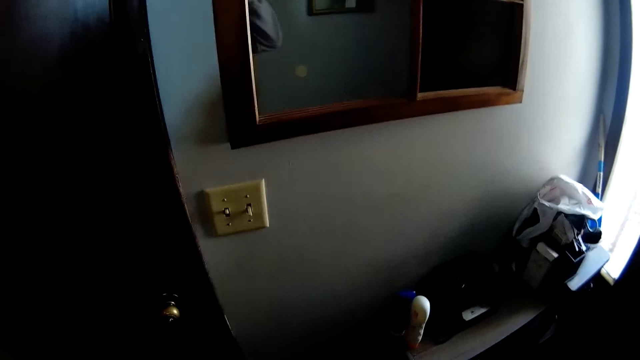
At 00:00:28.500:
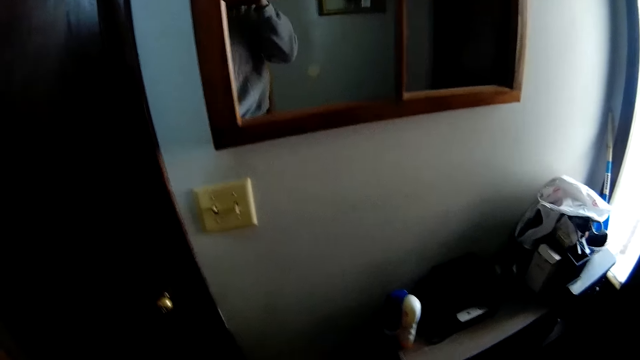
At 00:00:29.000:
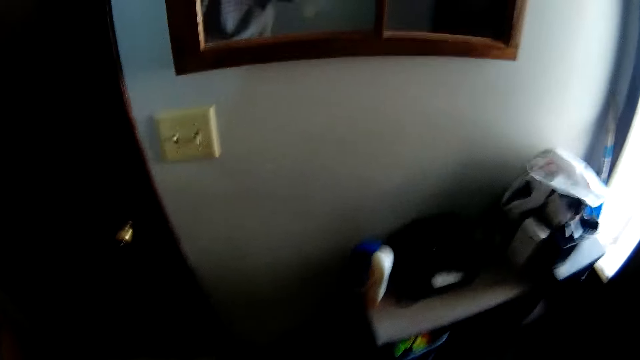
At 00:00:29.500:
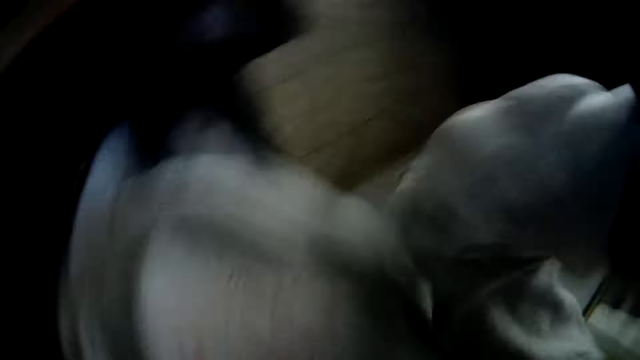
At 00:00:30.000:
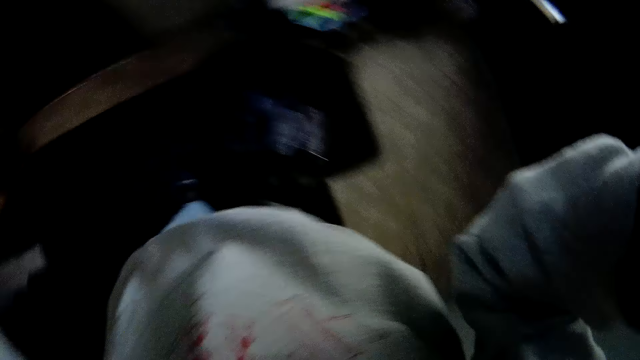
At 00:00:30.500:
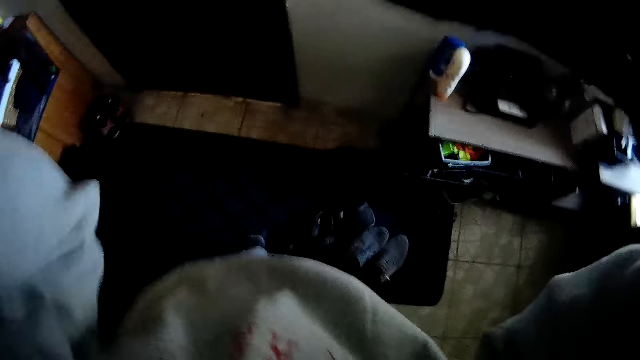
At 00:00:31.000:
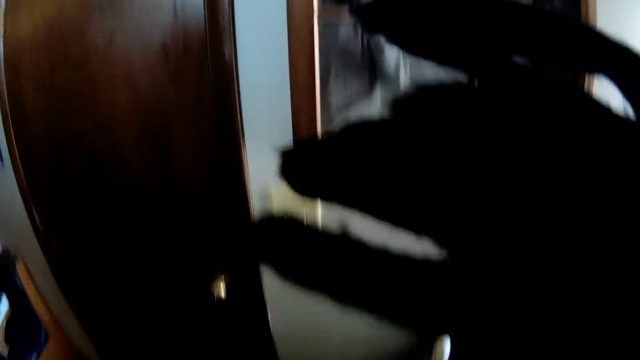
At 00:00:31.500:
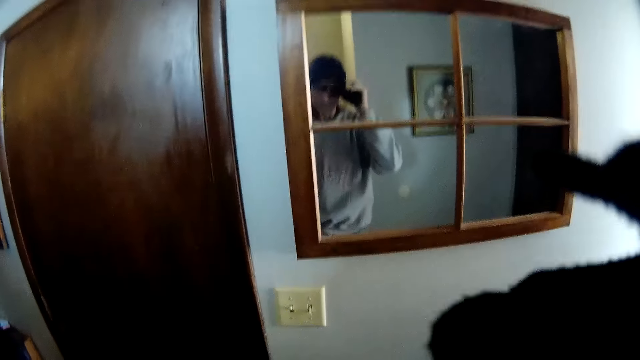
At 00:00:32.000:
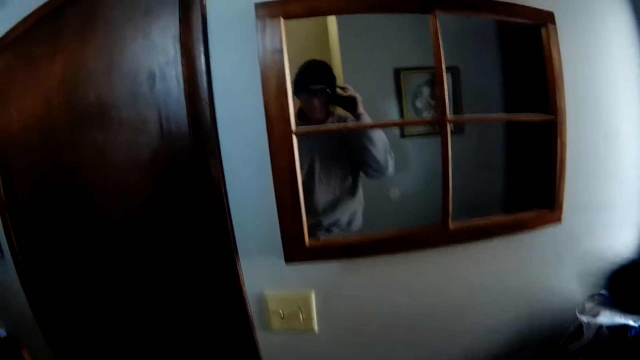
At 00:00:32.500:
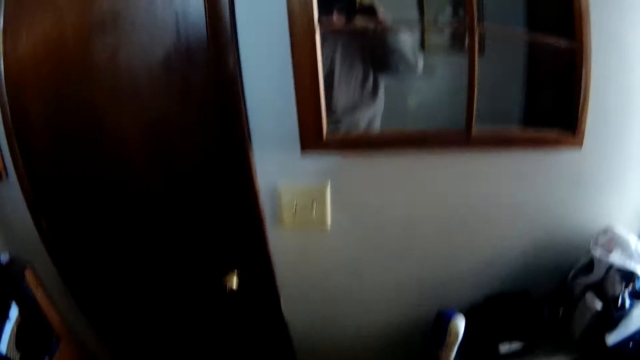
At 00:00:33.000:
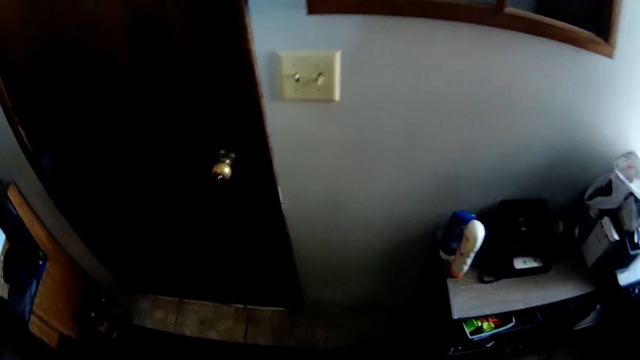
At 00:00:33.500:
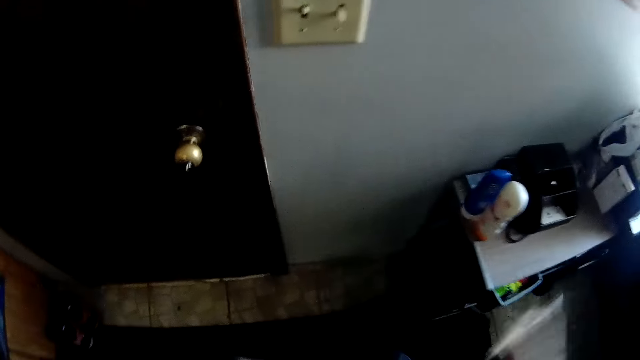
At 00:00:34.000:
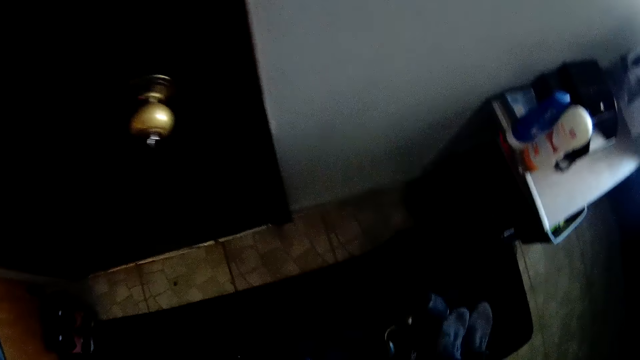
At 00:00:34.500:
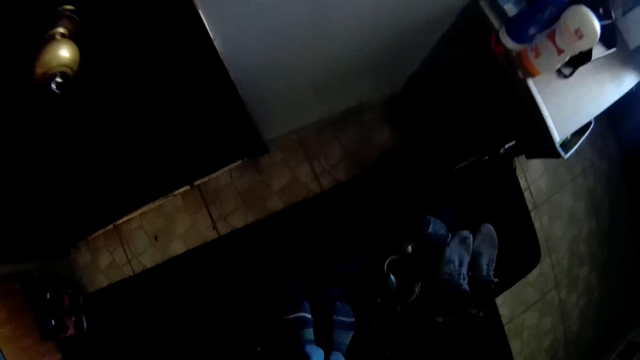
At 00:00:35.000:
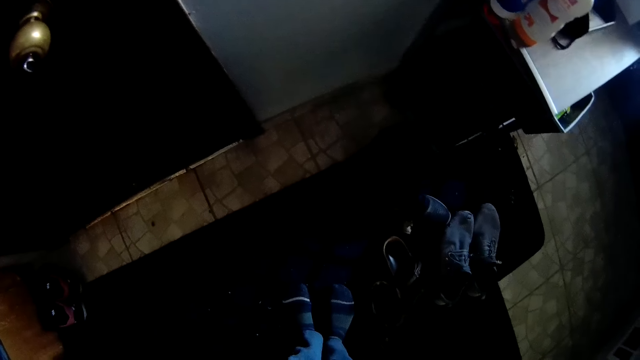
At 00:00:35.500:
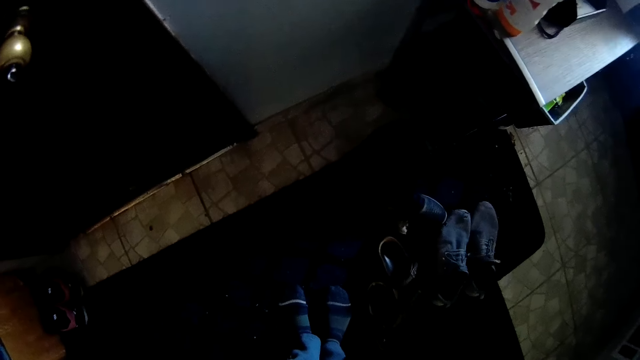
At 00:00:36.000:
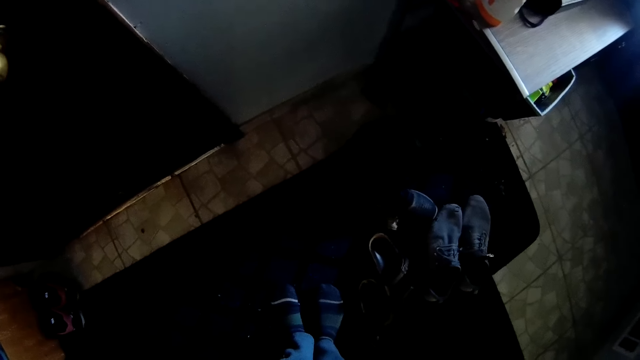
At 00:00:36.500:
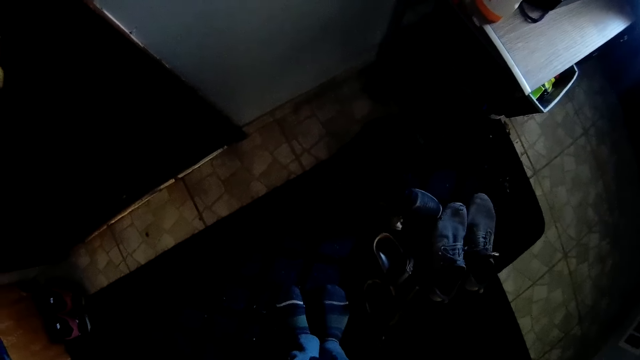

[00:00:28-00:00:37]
The camera wearer wears the gloves. He drops his hand.

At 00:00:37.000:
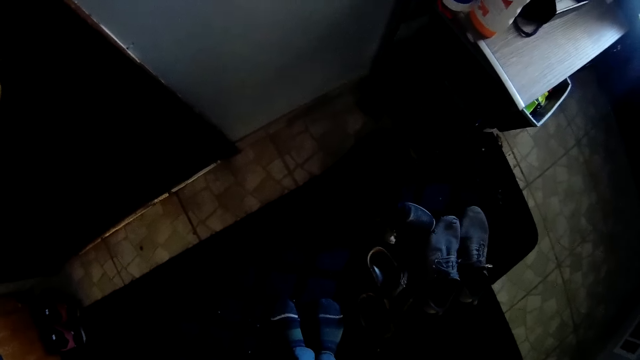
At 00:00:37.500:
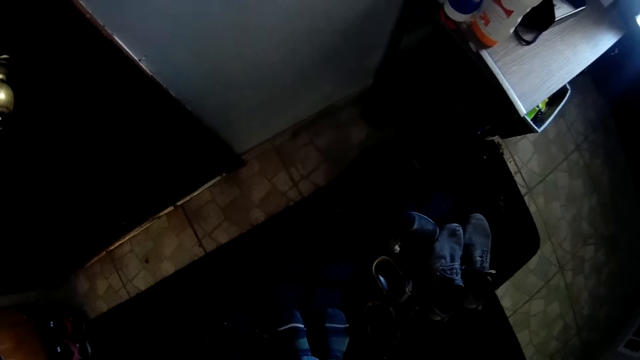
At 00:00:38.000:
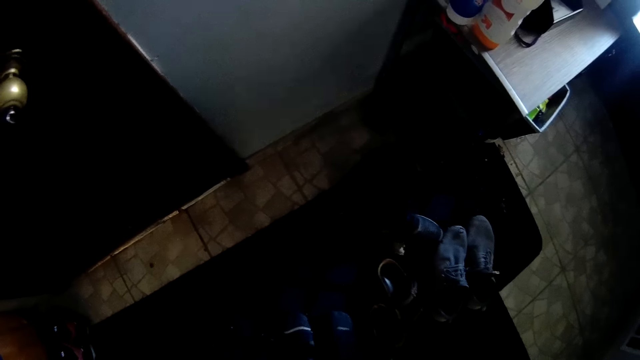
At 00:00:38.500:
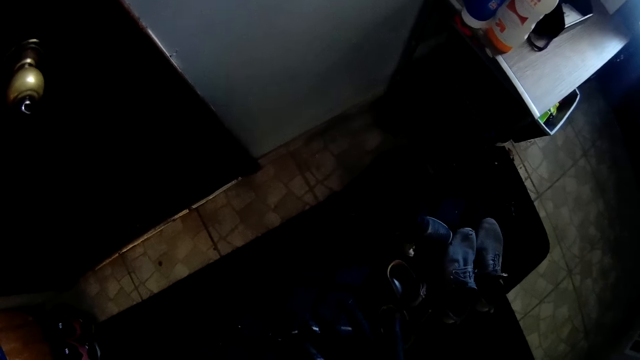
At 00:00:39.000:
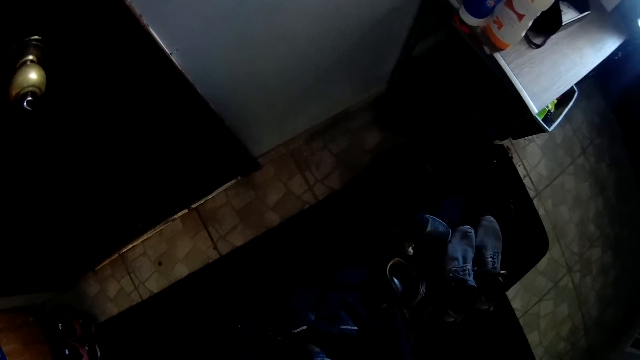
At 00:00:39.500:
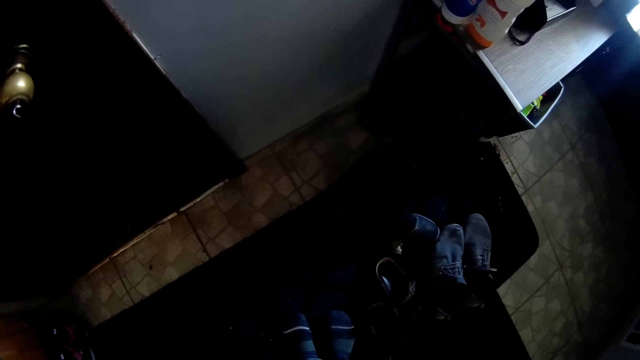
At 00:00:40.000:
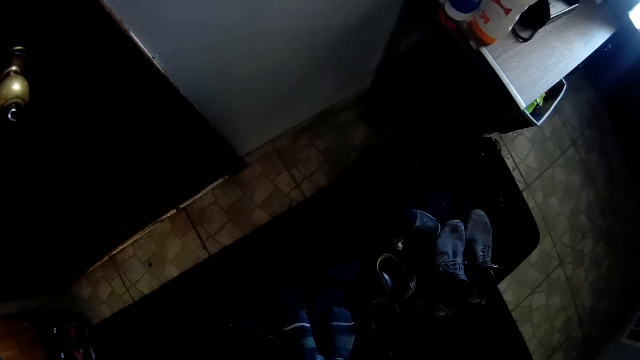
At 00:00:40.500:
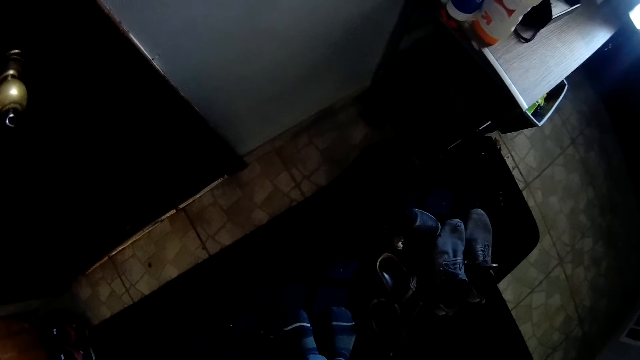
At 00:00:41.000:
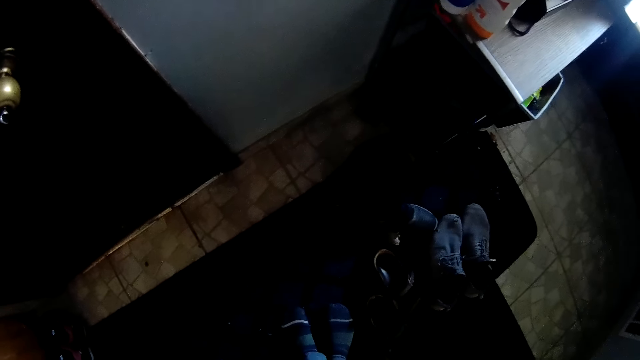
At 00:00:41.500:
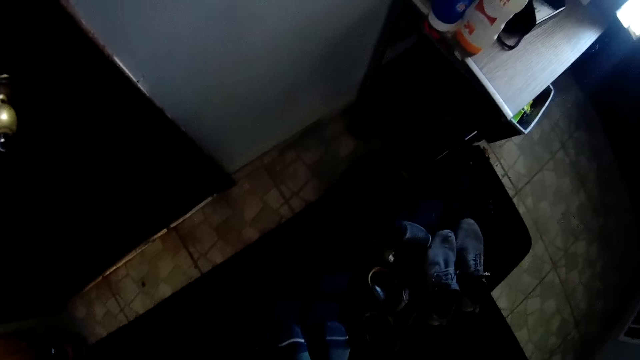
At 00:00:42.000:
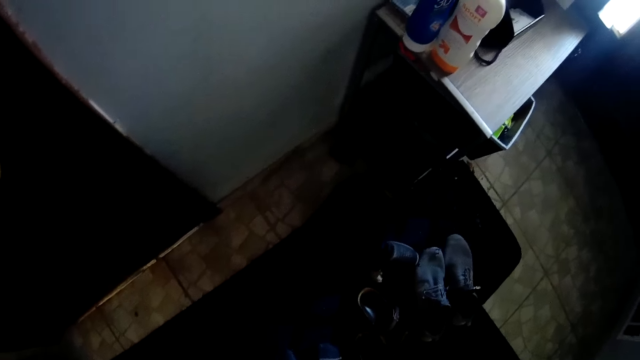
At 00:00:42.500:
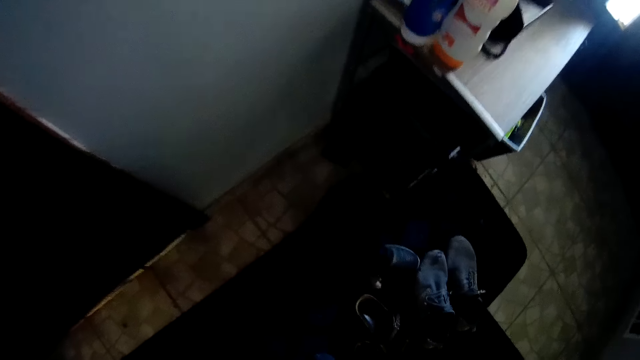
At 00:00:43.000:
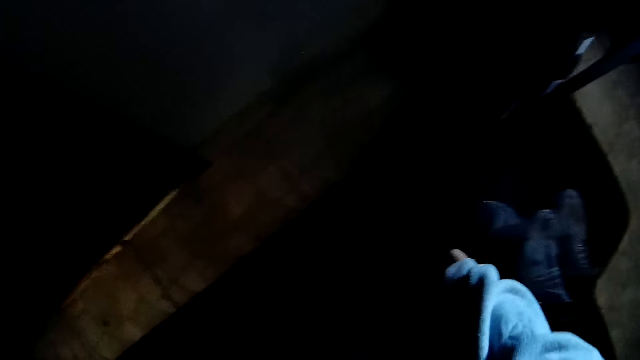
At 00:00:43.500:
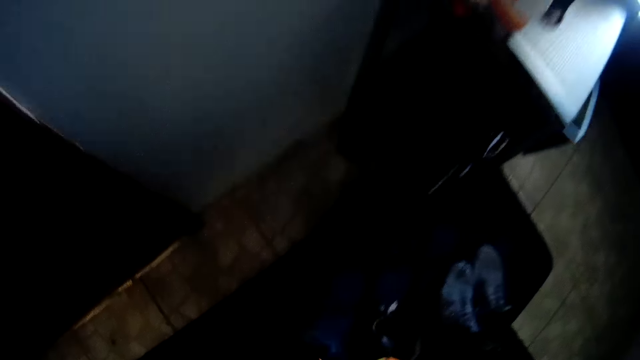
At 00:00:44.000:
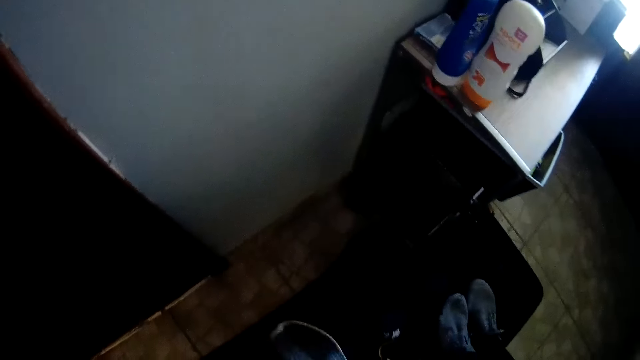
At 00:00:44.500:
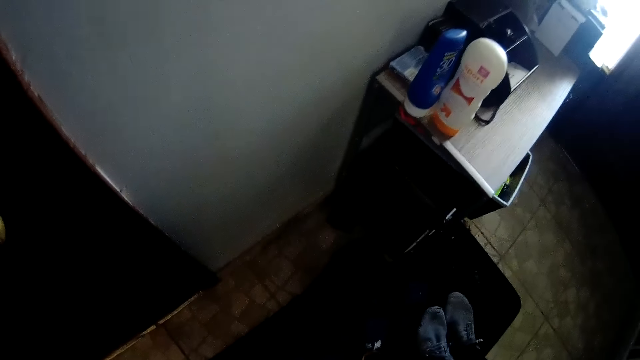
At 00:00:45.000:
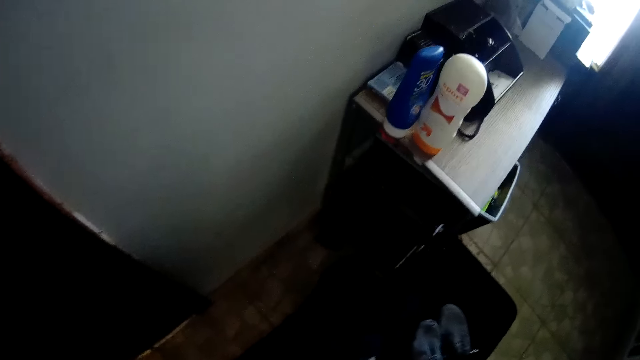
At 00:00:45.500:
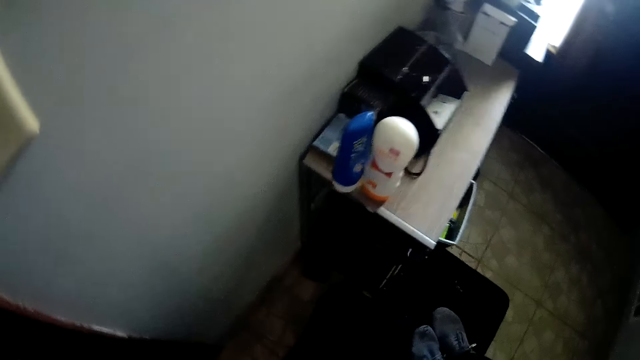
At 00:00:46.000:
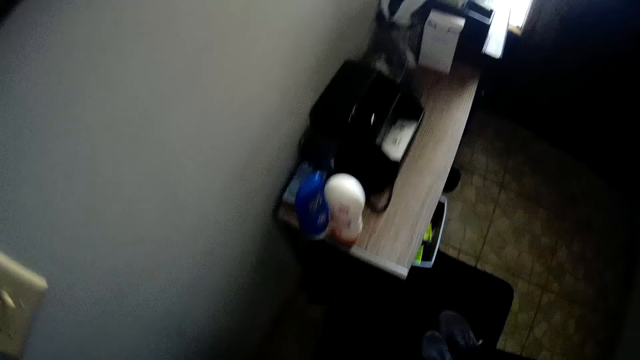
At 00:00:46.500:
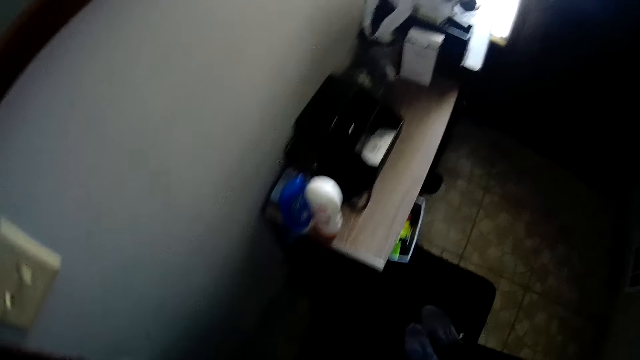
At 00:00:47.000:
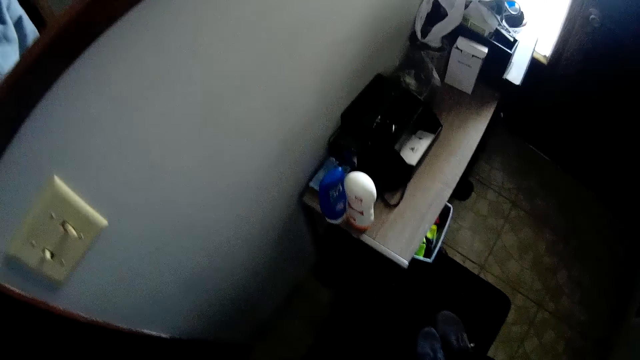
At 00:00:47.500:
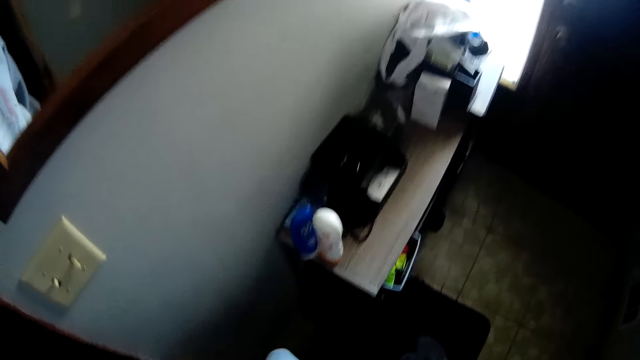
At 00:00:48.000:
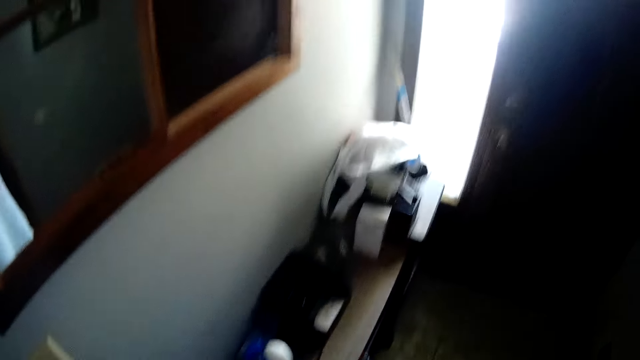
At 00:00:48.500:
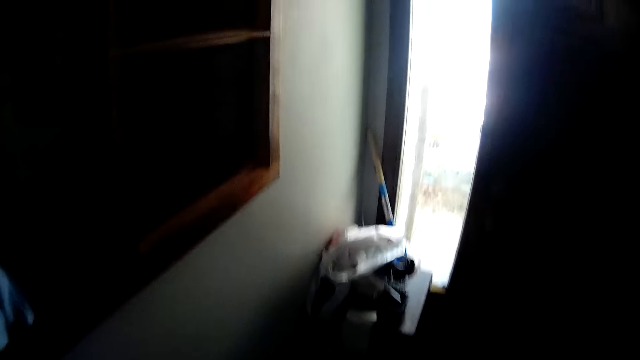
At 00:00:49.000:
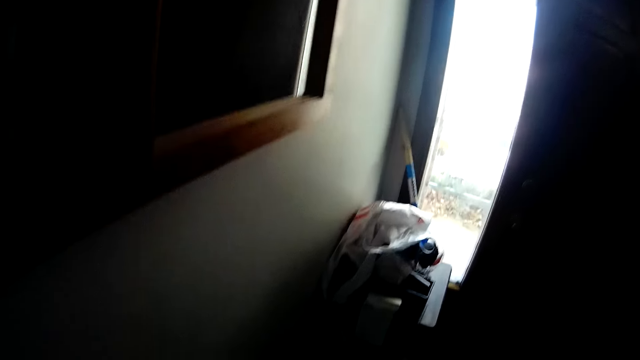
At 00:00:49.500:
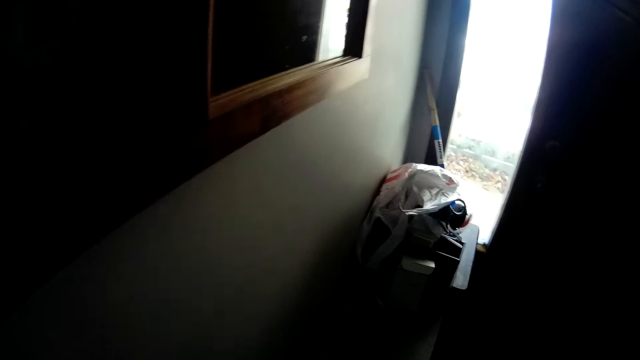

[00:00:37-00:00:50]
The camera wearer picks up the shoes. They wear the shoes.
